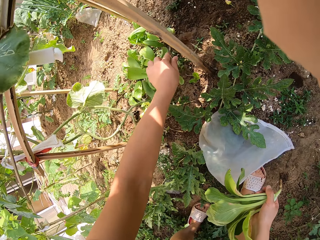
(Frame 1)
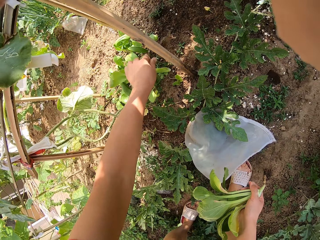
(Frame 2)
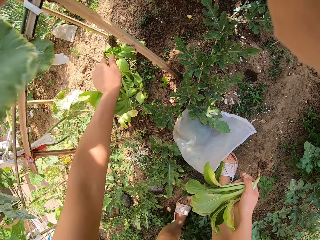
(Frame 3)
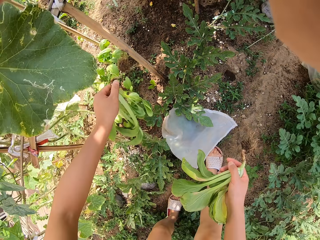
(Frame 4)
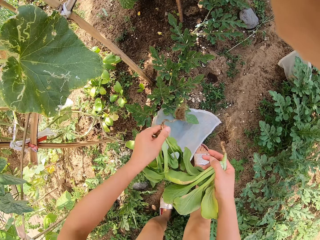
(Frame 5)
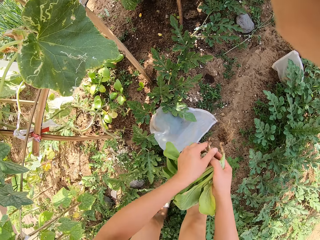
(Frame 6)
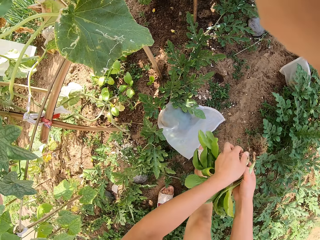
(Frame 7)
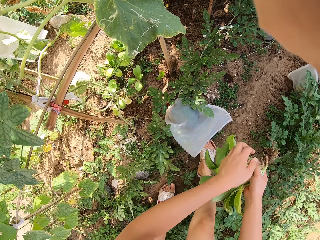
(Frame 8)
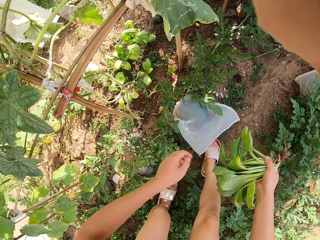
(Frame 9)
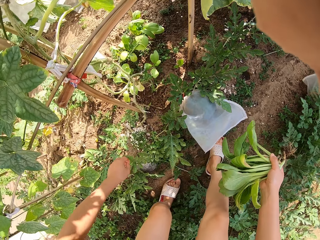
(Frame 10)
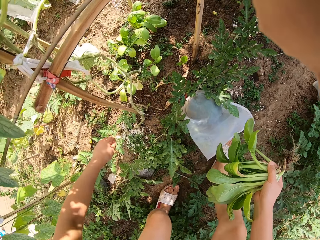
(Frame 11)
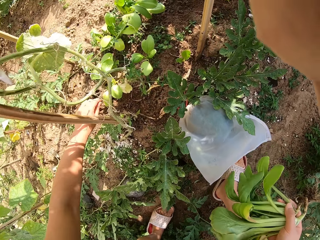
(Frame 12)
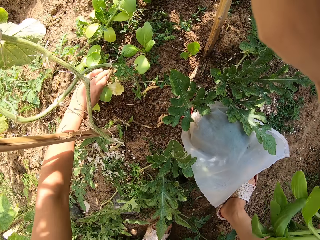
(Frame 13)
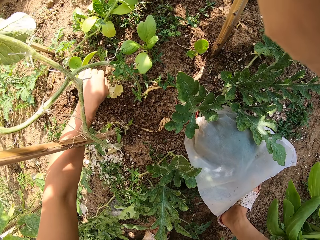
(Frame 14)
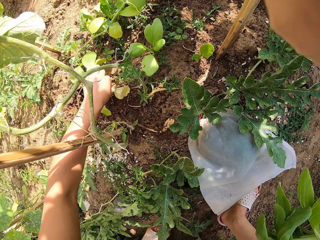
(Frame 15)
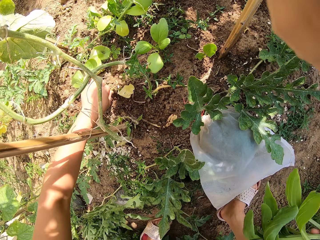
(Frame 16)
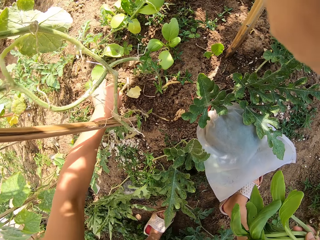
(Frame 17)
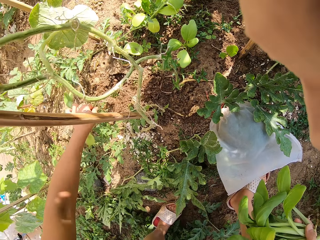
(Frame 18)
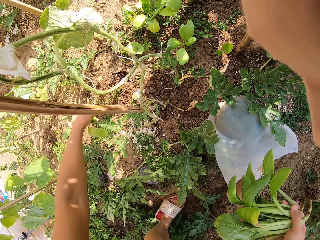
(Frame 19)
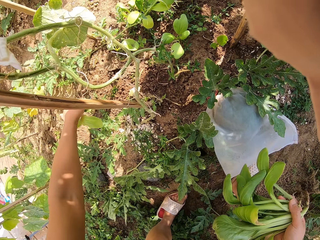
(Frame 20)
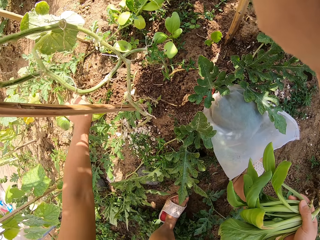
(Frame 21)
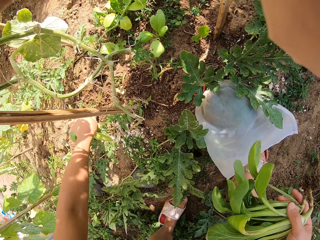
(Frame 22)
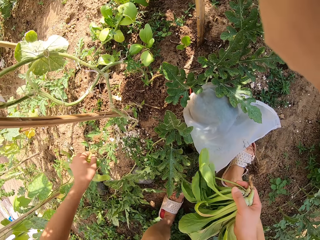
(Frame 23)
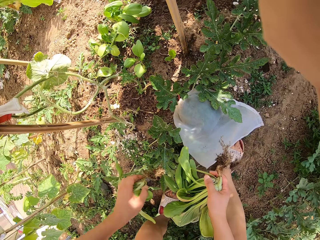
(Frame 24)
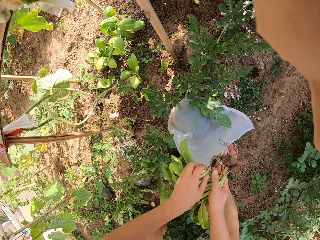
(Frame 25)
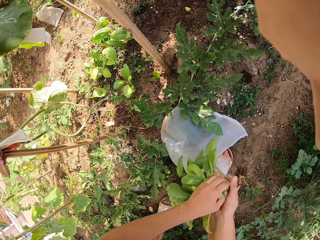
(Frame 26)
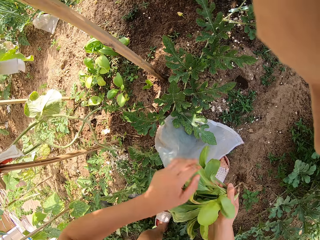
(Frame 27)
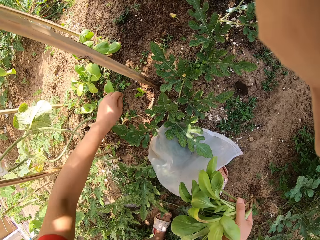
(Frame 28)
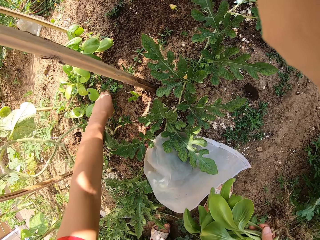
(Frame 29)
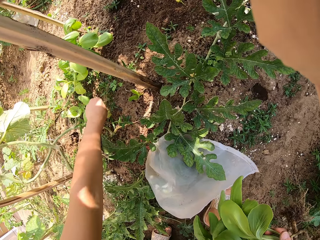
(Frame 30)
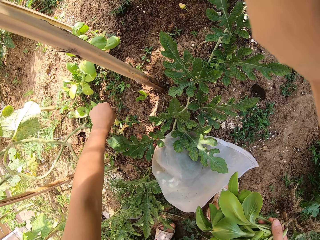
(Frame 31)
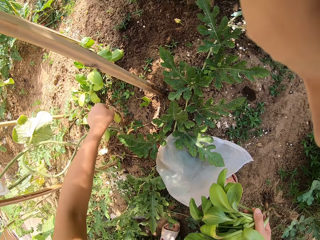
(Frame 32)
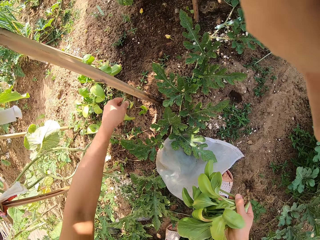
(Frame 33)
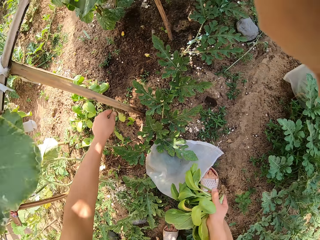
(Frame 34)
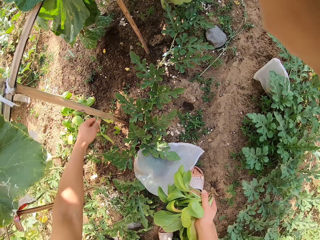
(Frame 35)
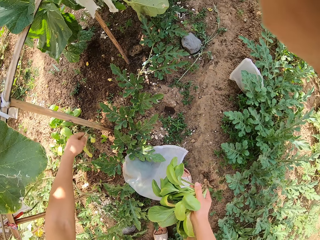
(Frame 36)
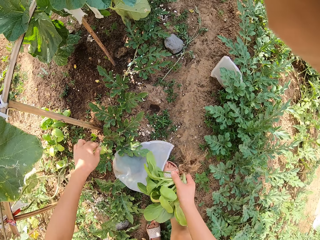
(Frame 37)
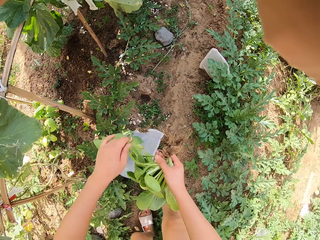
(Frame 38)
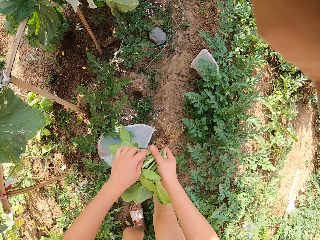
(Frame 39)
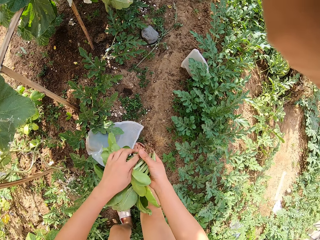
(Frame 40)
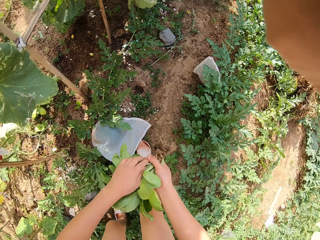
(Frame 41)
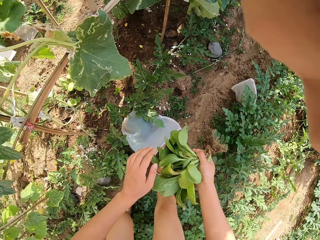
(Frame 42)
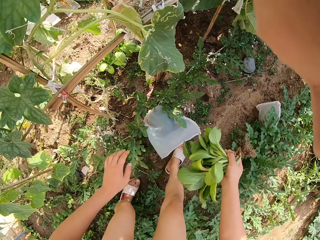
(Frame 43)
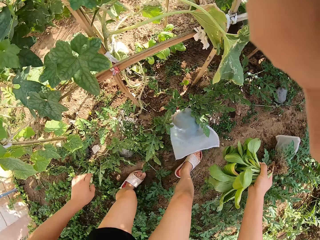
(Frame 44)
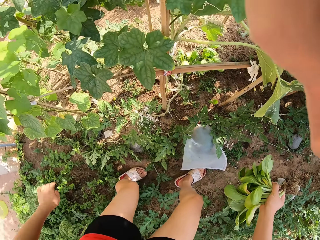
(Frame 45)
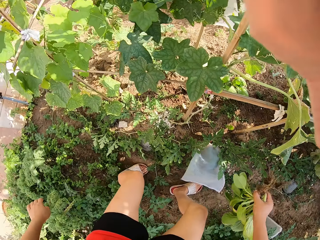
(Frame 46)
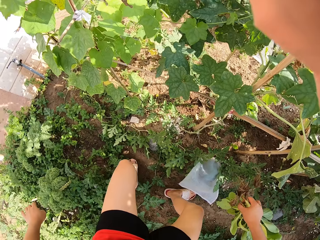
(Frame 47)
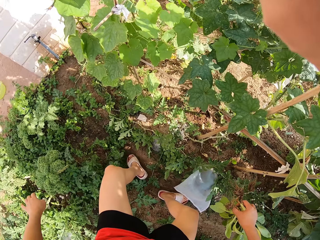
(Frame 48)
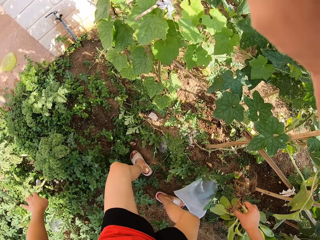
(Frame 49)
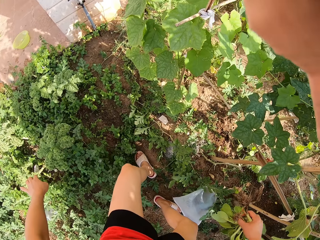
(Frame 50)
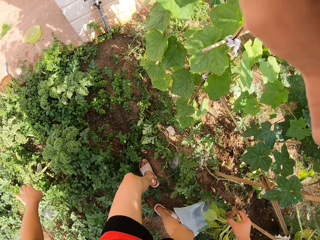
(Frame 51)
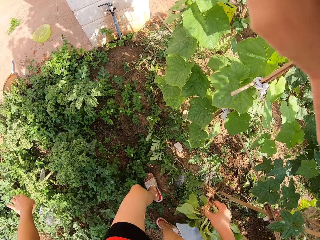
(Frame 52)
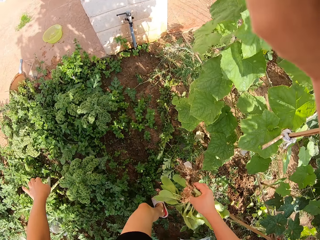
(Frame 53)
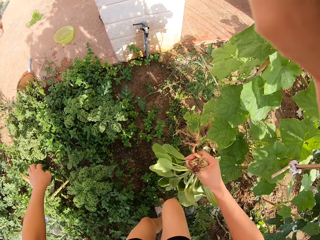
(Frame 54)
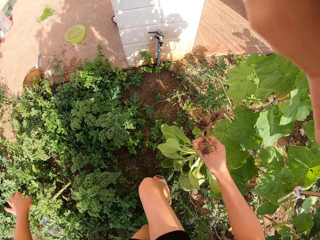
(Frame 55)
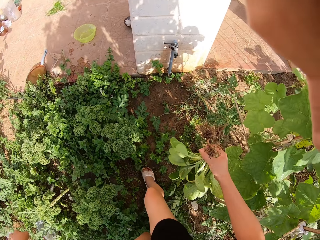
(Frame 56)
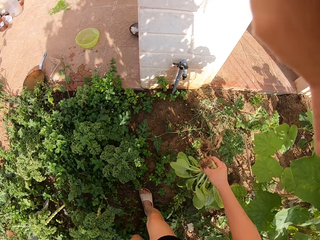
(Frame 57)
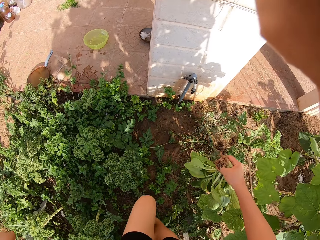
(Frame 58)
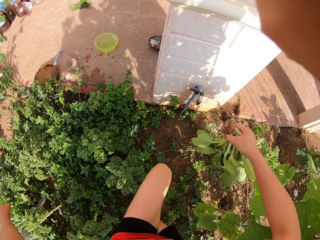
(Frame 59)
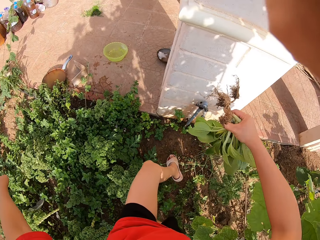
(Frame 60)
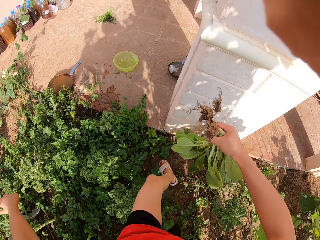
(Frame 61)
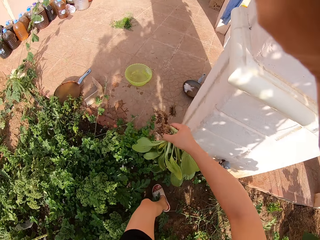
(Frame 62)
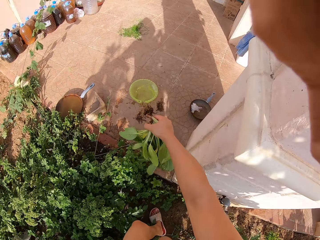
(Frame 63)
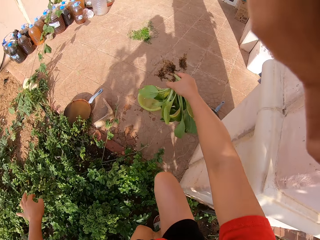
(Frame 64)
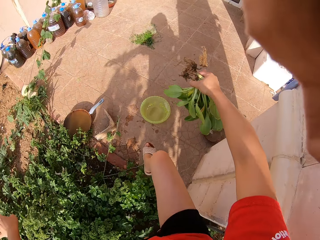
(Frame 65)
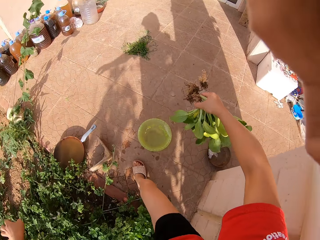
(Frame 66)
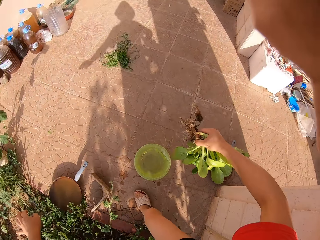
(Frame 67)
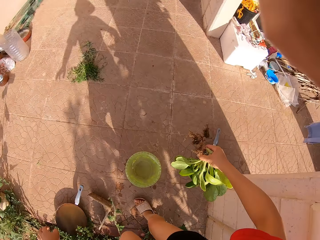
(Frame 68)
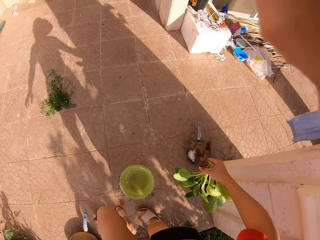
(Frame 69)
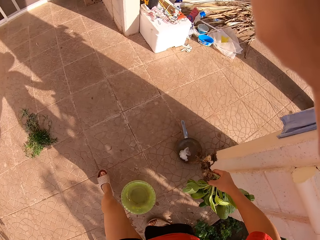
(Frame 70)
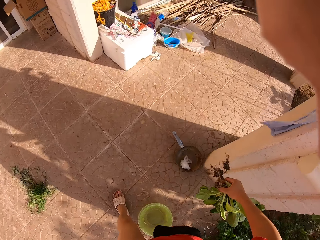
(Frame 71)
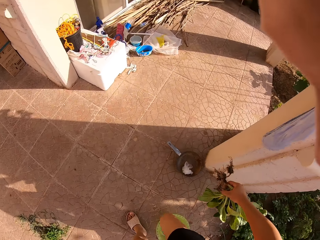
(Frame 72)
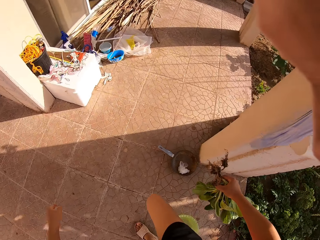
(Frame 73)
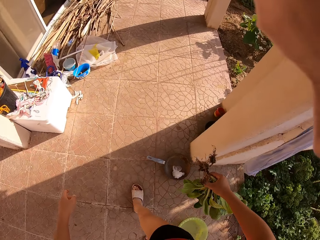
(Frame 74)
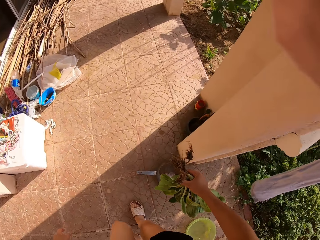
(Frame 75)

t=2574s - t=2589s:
The camera wearer uproots another plant. They uproot another plant again. They turn around the area. They walk towards the floor.

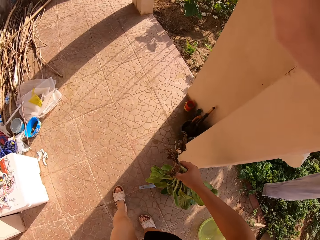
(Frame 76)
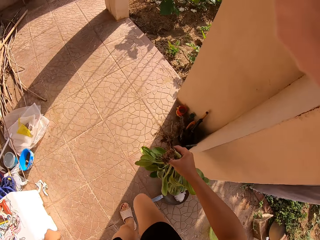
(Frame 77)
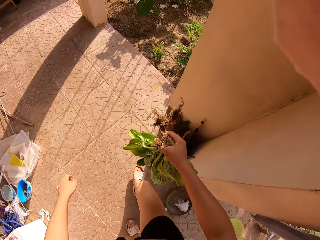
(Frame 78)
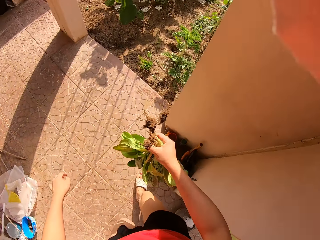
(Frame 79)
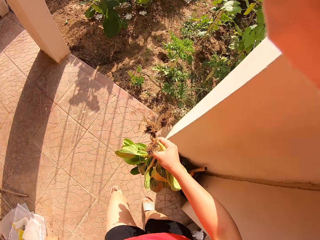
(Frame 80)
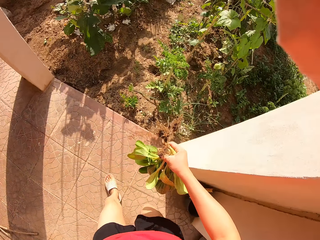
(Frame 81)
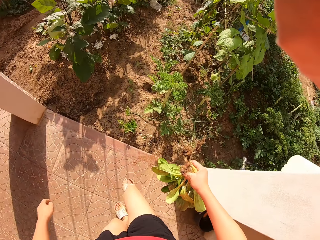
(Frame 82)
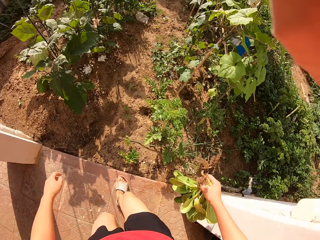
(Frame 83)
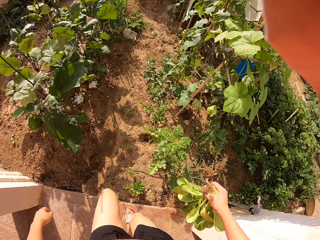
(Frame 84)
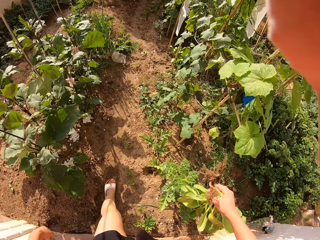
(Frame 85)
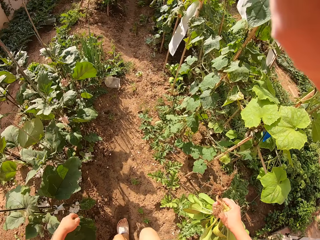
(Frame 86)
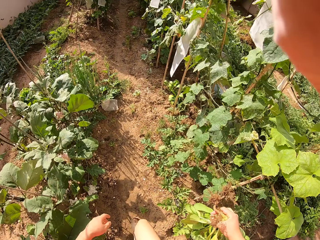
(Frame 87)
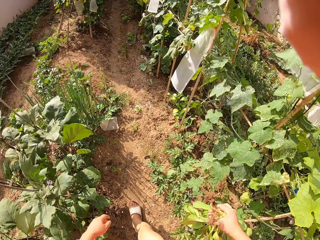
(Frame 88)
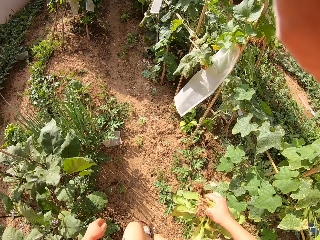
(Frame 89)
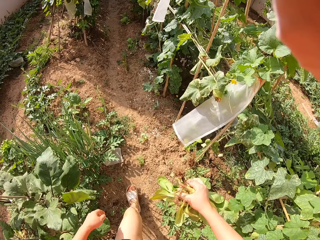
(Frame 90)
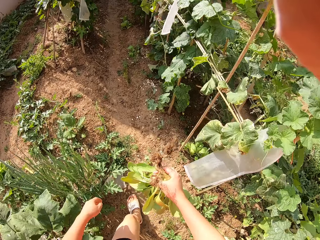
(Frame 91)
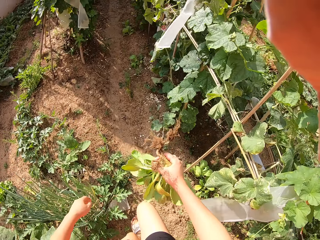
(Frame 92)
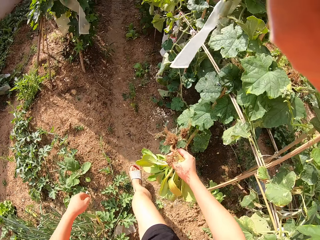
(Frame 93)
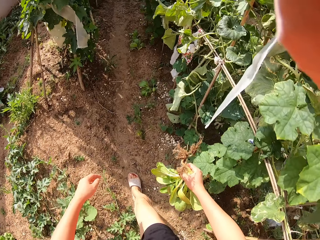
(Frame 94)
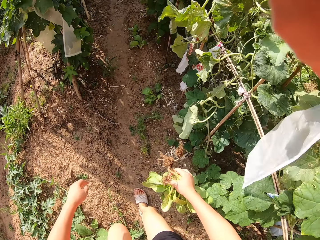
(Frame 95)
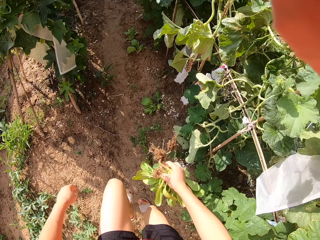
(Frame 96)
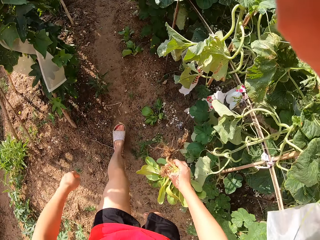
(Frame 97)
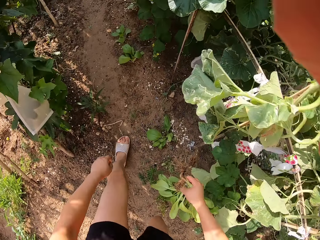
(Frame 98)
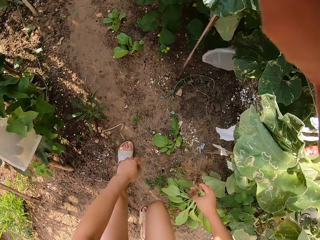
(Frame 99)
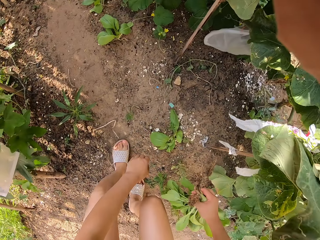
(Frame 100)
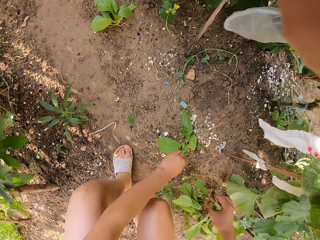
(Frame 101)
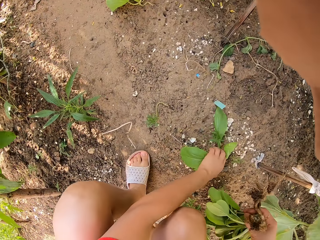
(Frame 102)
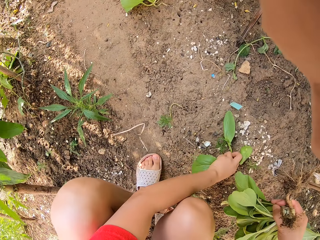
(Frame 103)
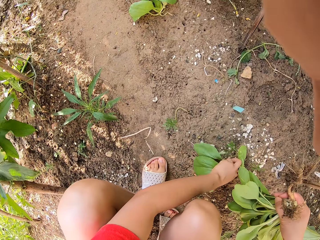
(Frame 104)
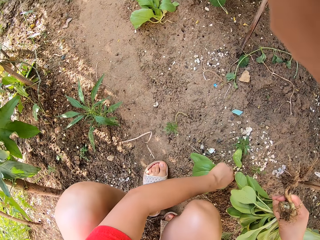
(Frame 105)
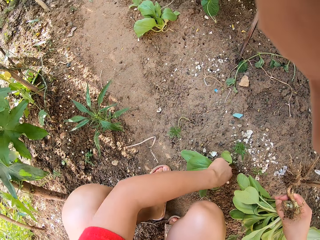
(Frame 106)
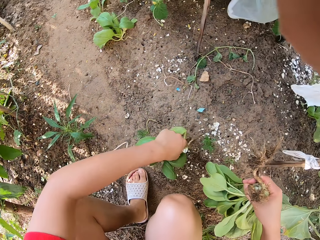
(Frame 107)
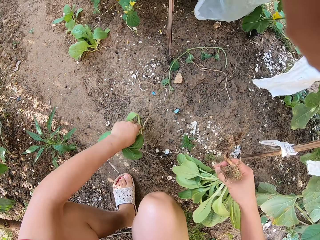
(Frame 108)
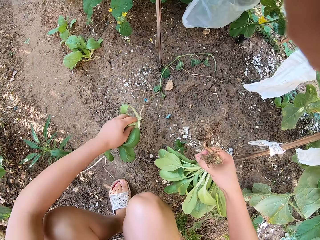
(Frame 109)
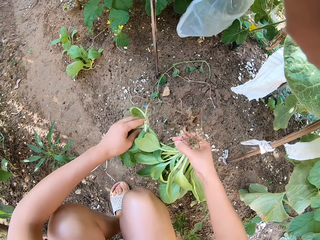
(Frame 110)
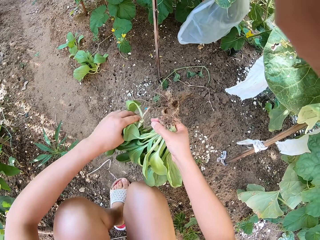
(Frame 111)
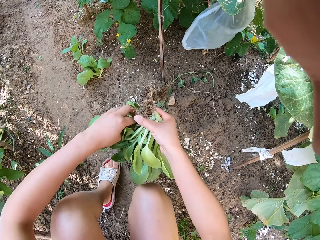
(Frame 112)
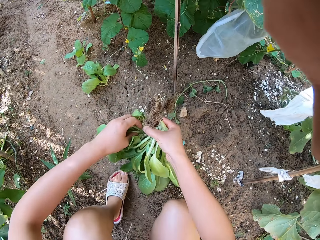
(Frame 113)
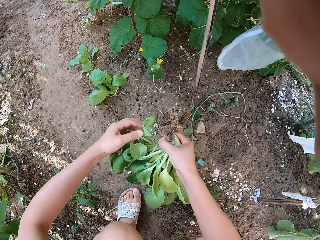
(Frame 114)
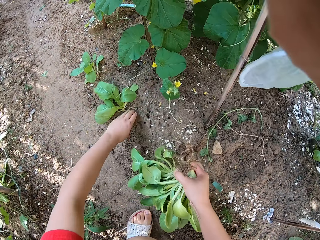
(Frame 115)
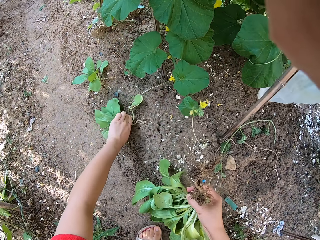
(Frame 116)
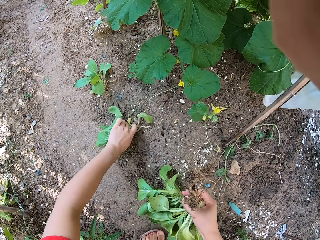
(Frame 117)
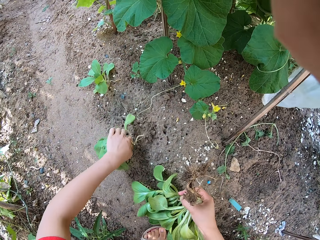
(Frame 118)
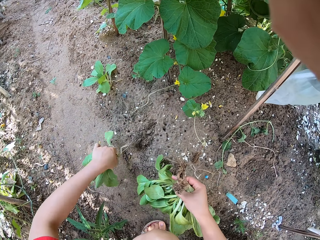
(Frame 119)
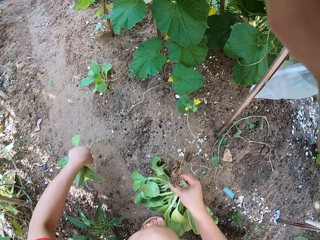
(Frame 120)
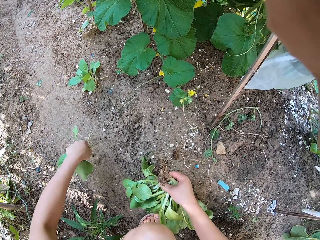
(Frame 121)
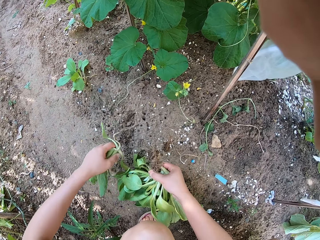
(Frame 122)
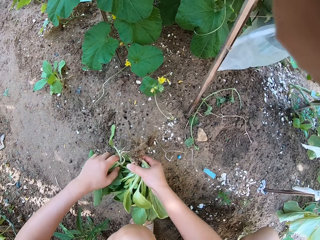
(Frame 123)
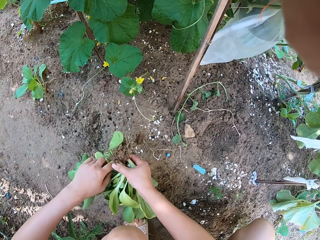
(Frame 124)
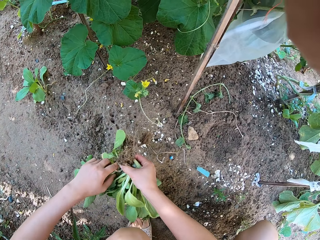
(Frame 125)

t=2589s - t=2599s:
The camera wearer walks around the garden. They uproot the spinach. They uproot a plant.
